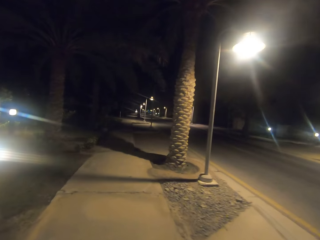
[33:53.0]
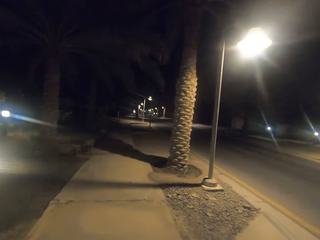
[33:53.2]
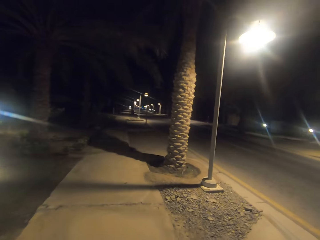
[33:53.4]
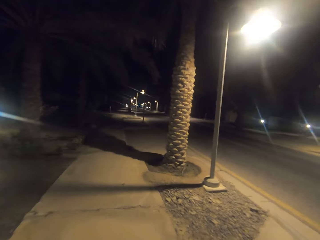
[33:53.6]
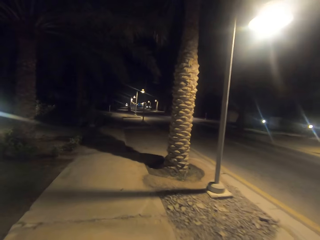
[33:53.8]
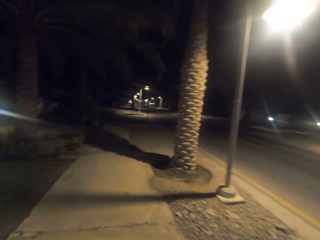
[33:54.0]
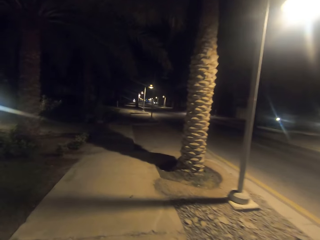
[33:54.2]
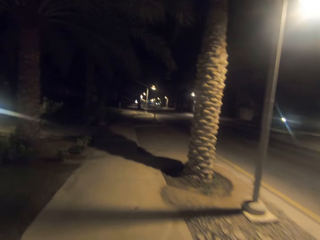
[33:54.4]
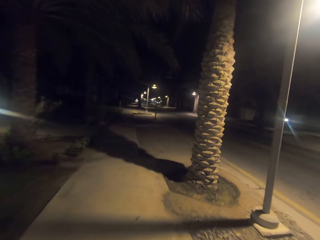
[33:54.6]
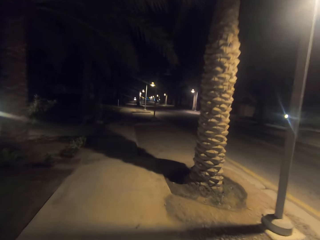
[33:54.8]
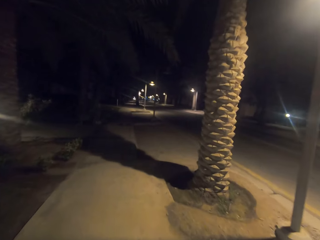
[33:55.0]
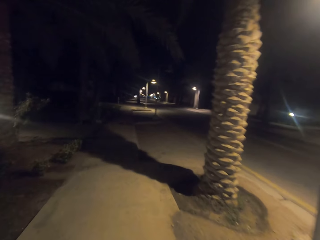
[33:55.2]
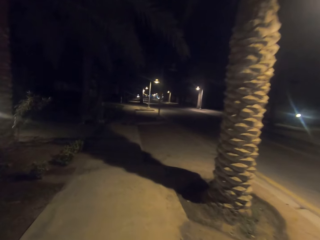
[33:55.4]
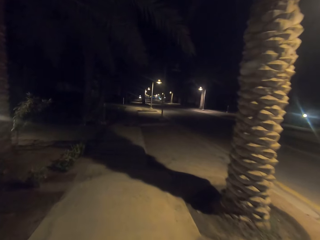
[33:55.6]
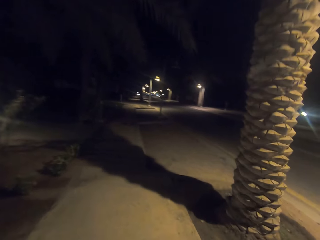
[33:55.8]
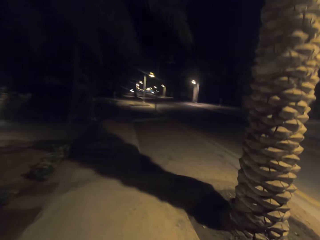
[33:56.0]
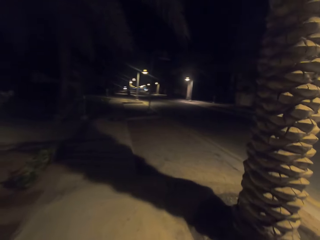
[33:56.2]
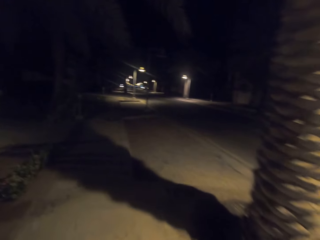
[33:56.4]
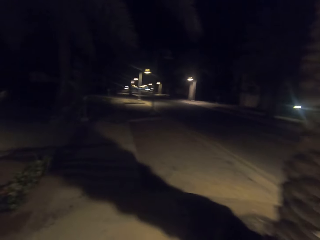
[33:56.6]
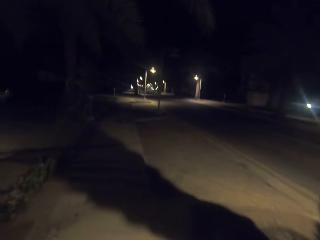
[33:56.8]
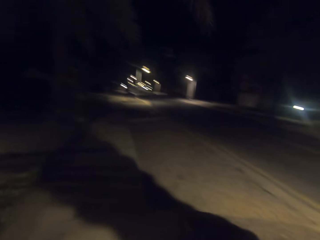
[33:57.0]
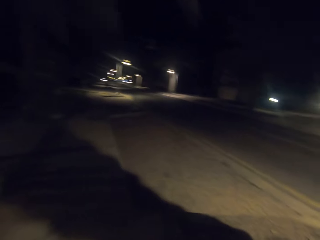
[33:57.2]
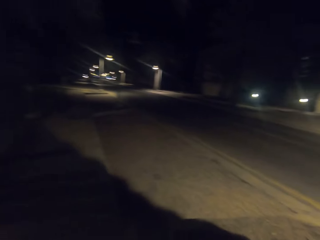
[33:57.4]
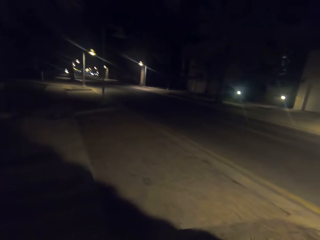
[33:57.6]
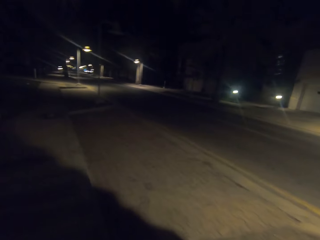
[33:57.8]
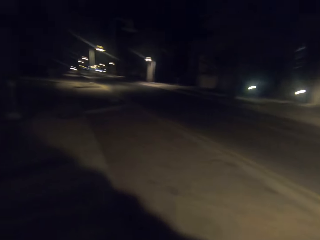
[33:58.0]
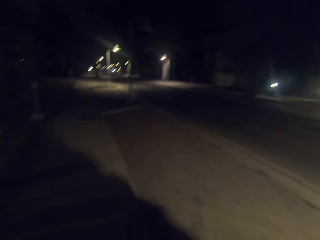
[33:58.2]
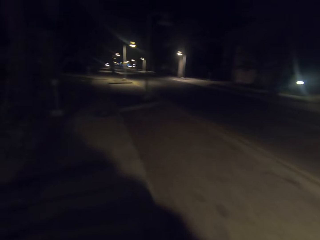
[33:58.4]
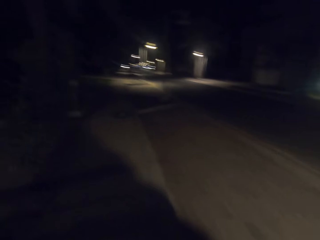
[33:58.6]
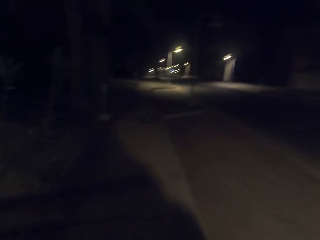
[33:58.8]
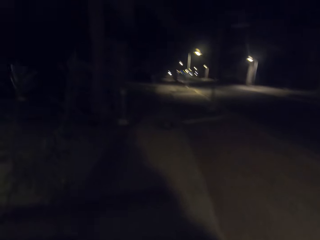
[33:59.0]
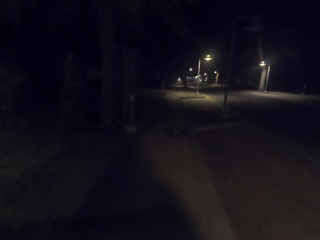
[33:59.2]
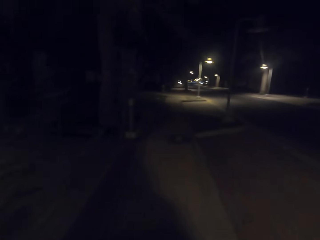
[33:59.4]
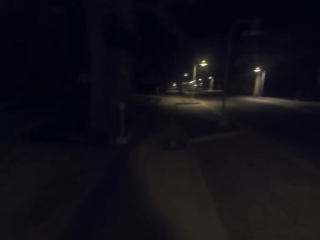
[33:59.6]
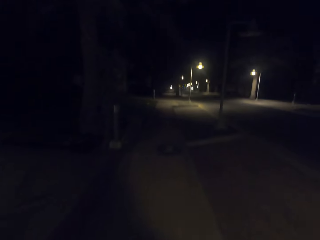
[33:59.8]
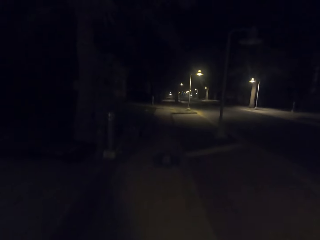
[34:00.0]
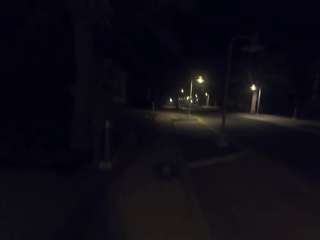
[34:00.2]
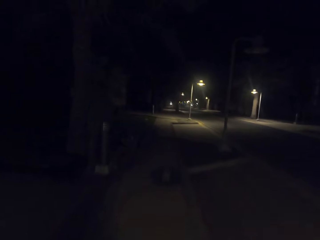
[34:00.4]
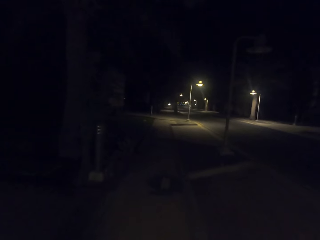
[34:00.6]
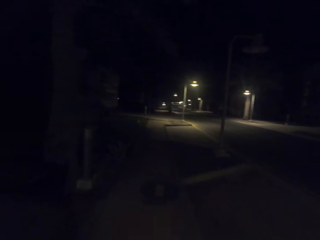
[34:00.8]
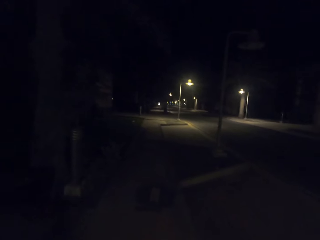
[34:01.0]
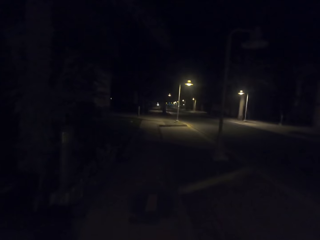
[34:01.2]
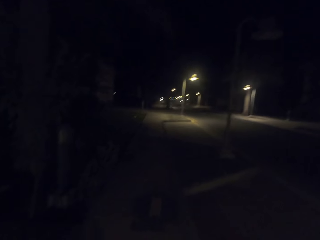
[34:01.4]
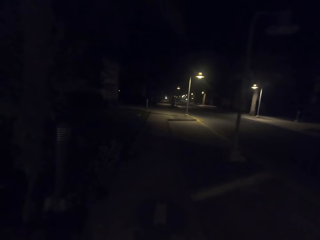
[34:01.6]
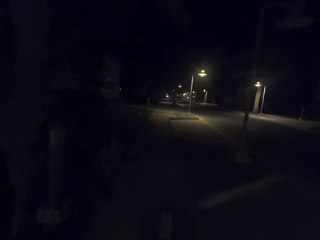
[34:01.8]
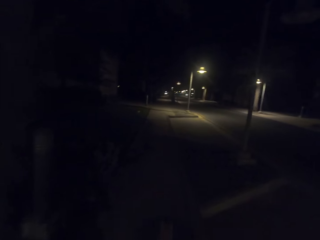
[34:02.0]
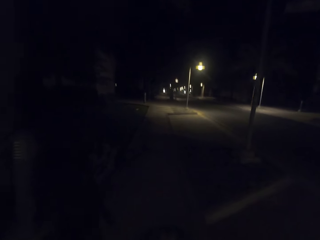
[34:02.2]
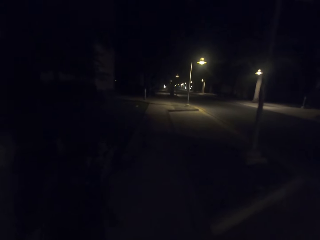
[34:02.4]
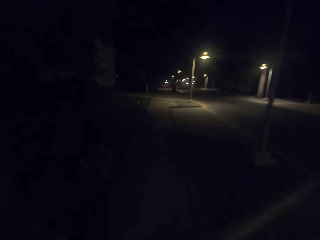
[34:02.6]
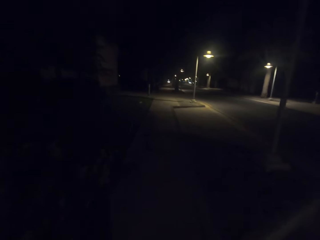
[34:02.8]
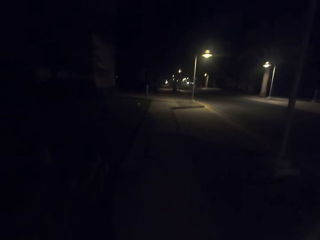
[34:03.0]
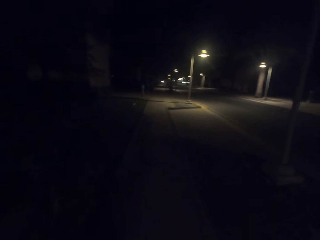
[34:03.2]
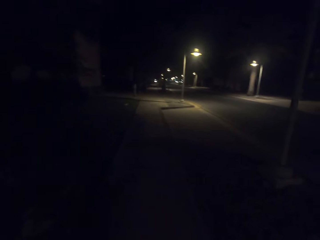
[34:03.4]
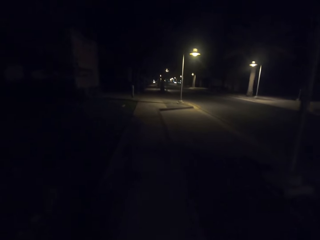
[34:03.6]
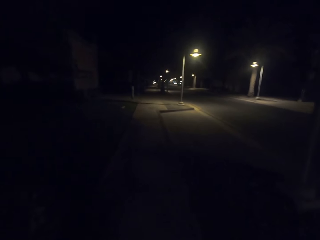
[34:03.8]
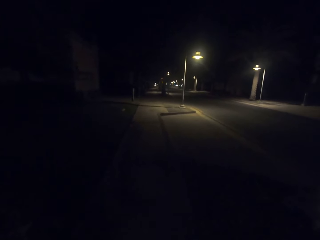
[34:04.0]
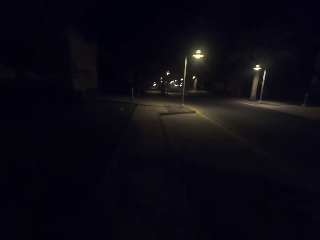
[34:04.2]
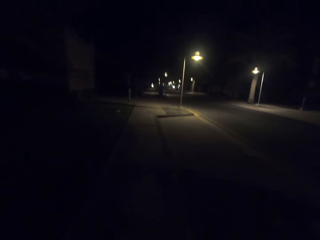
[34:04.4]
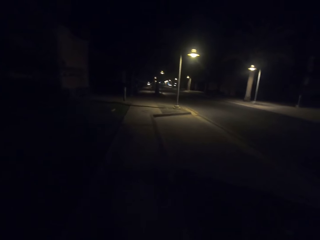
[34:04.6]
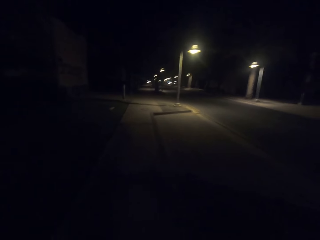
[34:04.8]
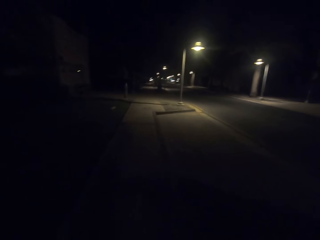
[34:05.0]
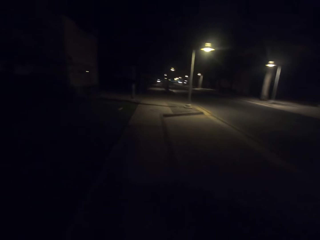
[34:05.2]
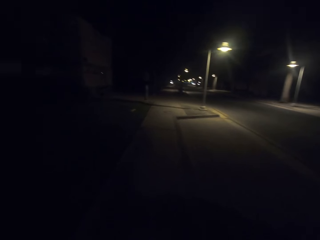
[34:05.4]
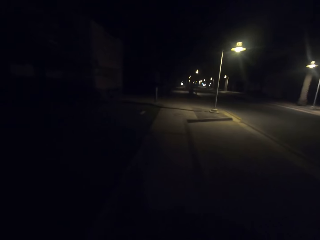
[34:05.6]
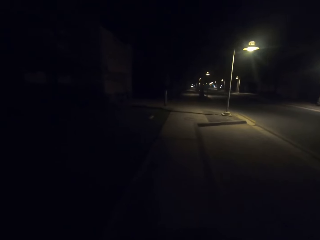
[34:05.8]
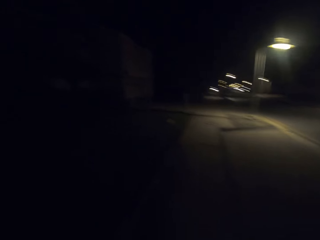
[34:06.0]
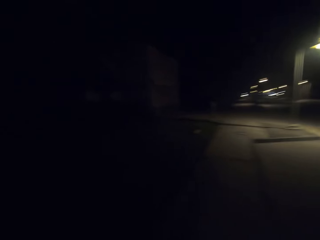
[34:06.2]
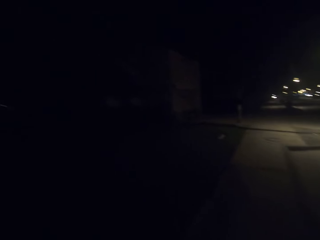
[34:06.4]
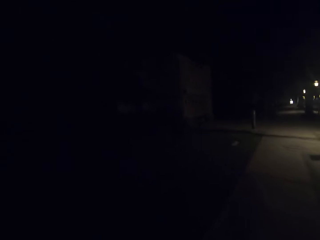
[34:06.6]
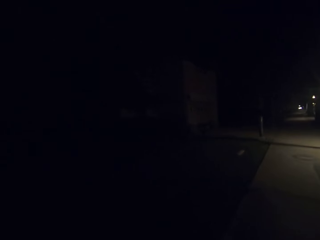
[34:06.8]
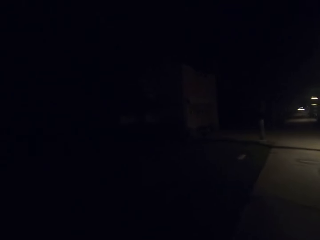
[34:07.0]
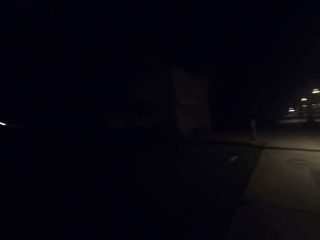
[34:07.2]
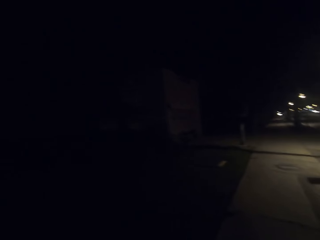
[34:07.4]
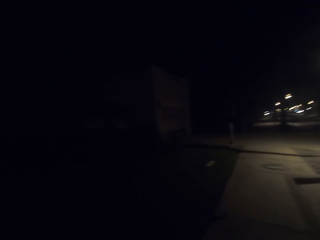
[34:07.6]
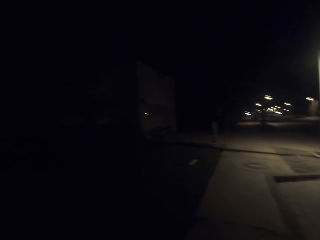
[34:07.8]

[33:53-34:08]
The camera wearer walks on the road.

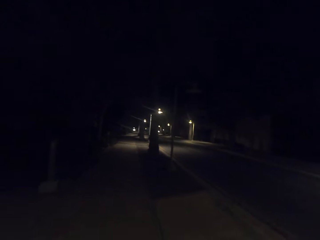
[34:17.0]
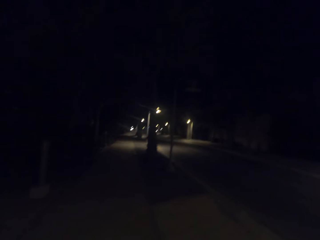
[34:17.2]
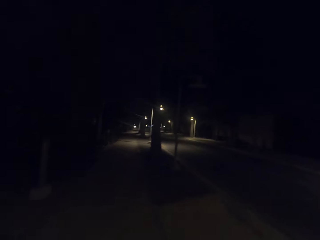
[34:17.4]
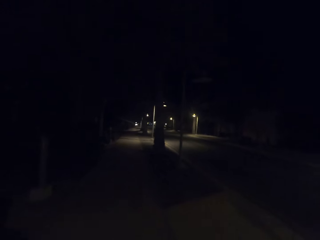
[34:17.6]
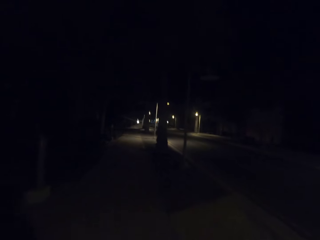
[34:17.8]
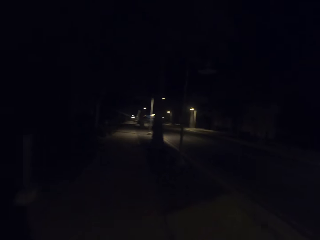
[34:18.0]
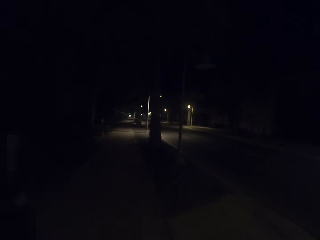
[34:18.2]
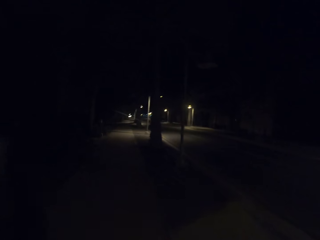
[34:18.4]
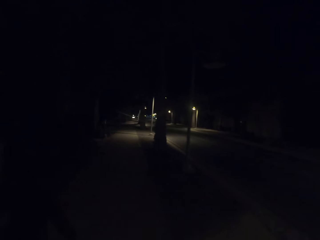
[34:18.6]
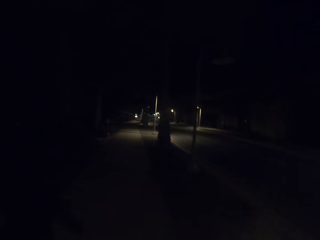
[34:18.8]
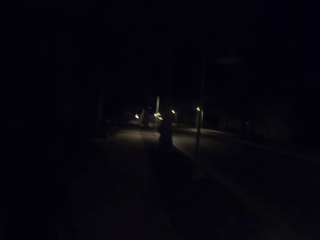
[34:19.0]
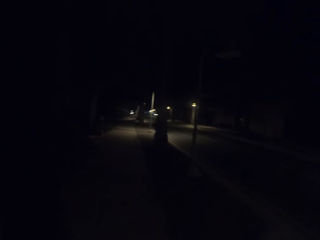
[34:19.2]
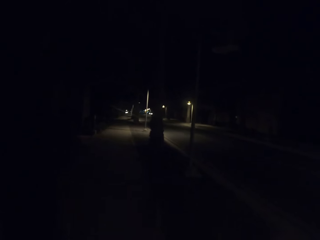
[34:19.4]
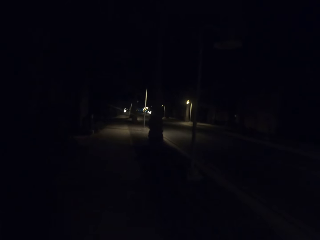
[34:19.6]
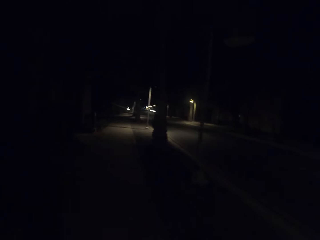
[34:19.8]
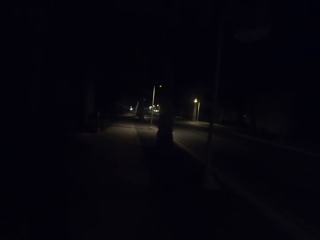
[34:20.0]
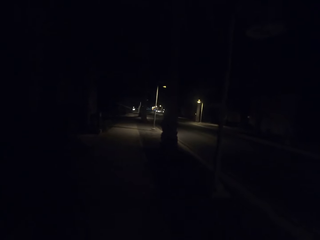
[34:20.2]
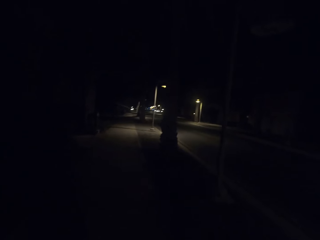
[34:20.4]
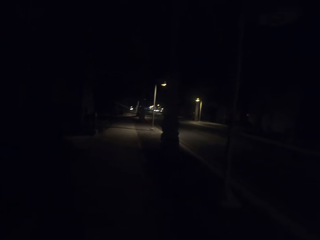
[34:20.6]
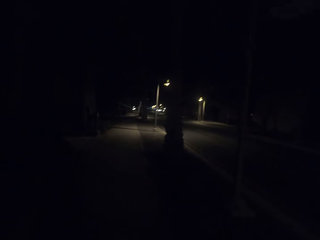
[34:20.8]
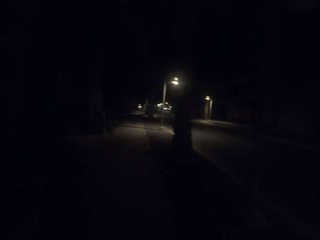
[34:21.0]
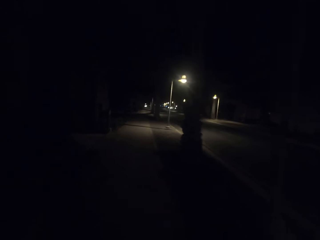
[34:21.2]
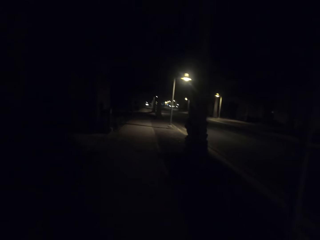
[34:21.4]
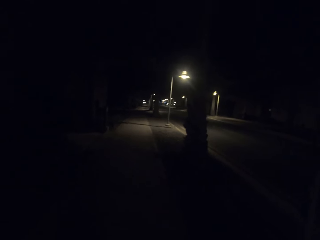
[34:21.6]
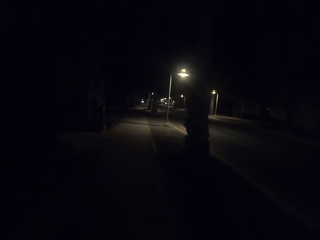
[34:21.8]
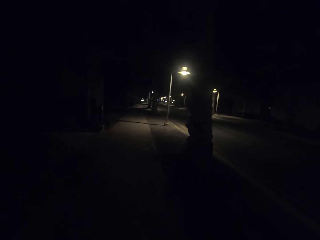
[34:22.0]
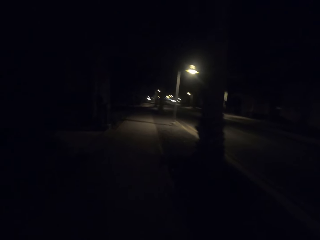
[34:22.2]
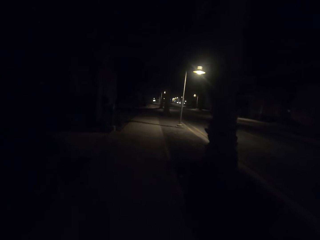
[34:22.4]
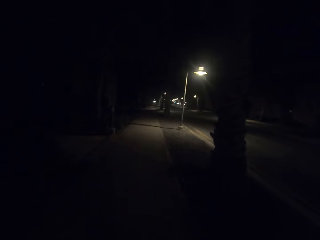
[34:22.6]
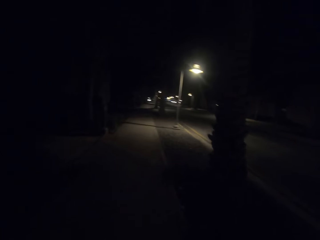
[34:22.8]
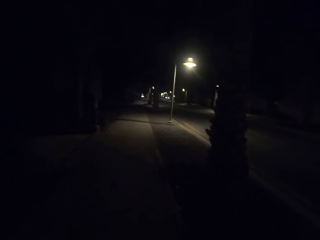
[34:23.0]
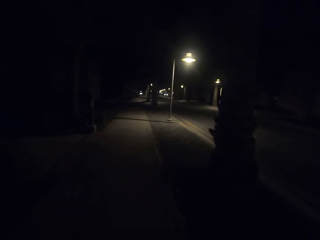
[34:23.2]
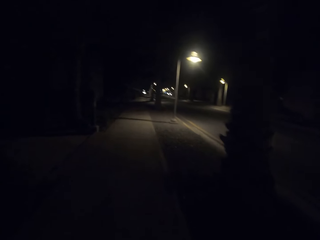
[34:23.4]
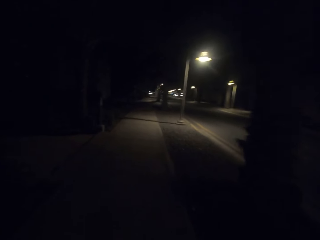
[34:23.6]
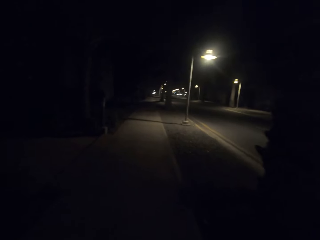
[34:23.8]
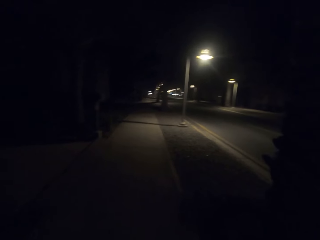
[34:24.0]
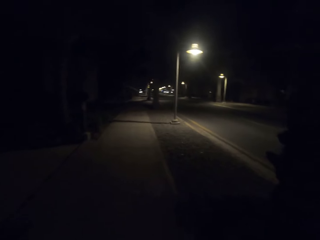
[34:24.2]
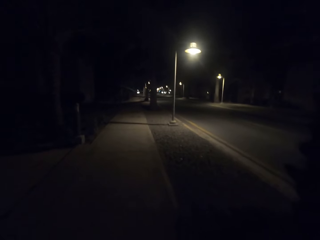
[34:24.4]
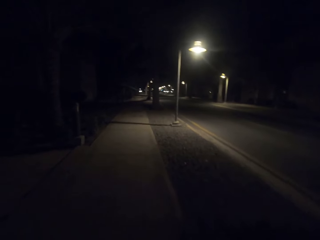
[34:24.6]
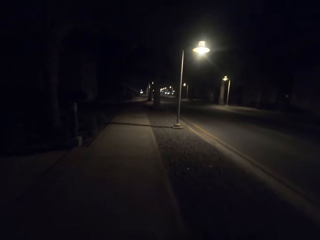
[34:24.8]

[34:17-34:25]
The camera wearer walks on the road.
